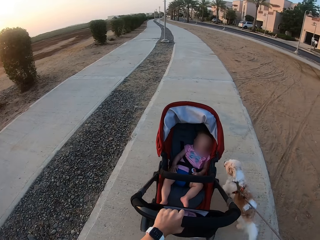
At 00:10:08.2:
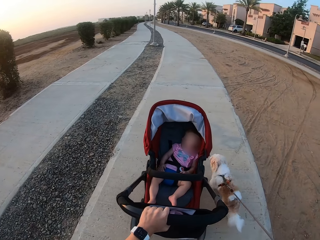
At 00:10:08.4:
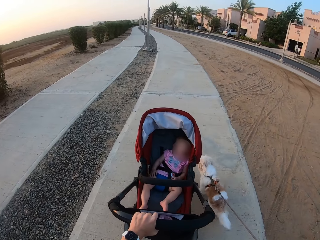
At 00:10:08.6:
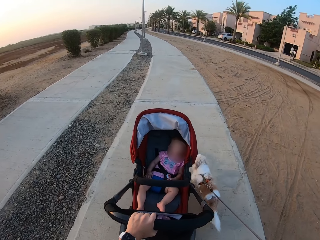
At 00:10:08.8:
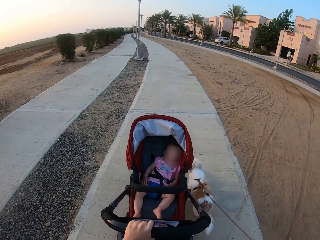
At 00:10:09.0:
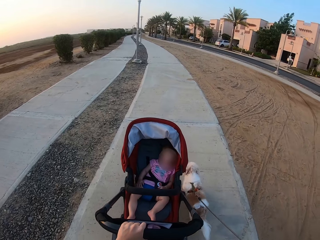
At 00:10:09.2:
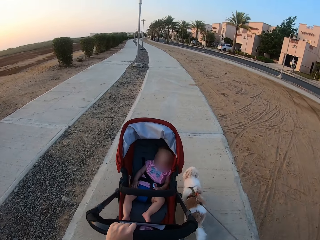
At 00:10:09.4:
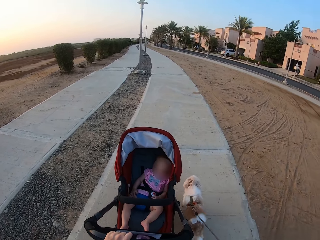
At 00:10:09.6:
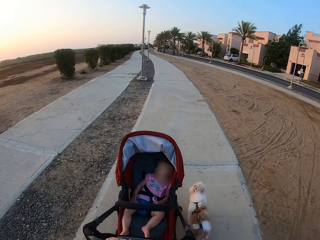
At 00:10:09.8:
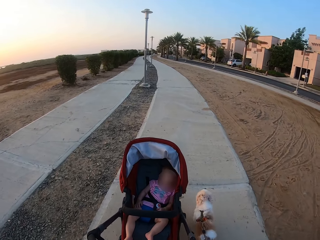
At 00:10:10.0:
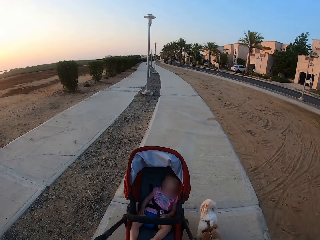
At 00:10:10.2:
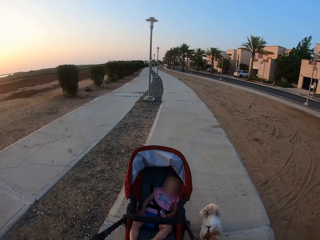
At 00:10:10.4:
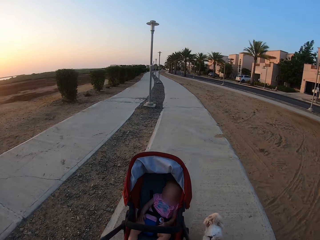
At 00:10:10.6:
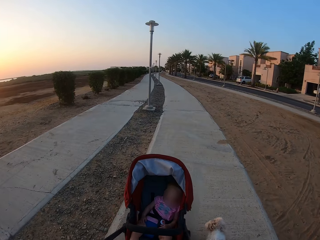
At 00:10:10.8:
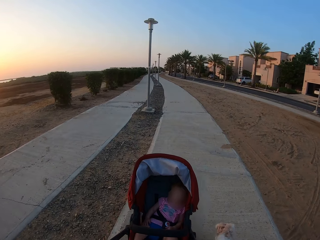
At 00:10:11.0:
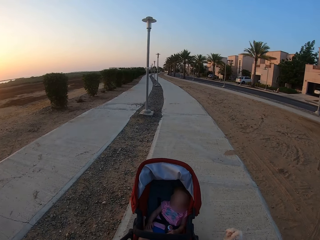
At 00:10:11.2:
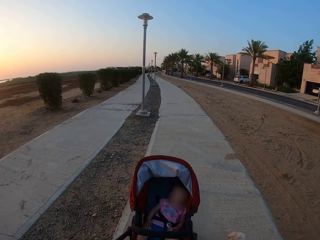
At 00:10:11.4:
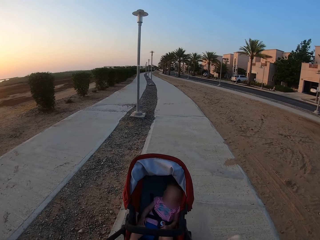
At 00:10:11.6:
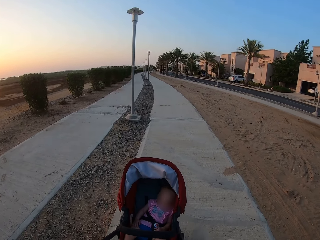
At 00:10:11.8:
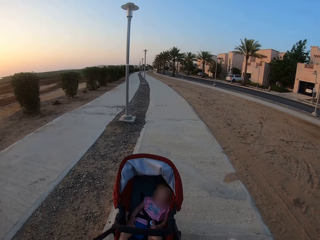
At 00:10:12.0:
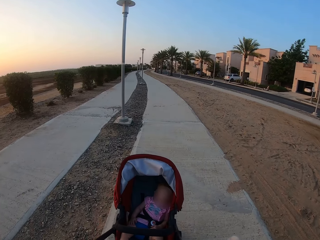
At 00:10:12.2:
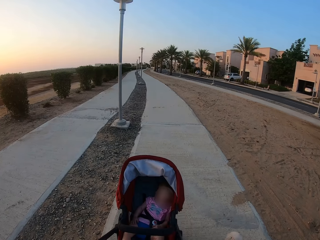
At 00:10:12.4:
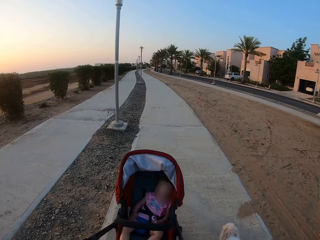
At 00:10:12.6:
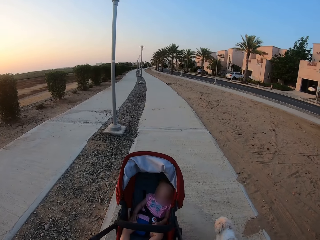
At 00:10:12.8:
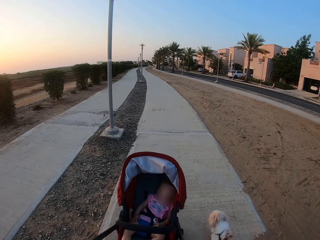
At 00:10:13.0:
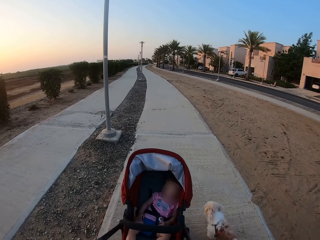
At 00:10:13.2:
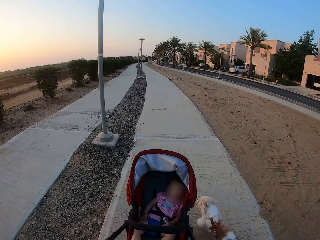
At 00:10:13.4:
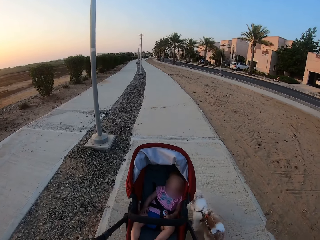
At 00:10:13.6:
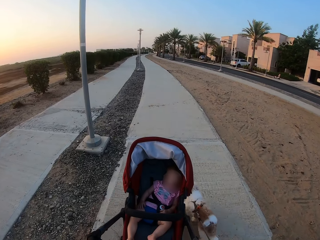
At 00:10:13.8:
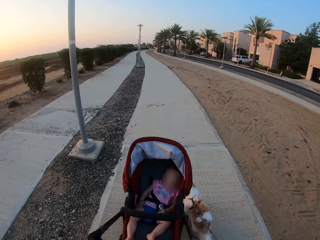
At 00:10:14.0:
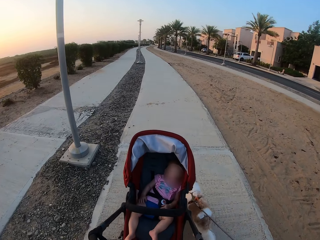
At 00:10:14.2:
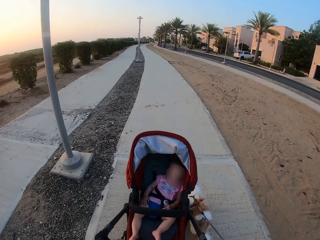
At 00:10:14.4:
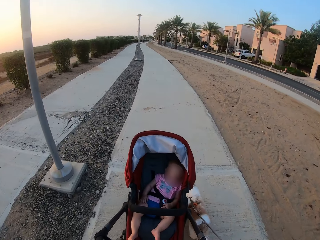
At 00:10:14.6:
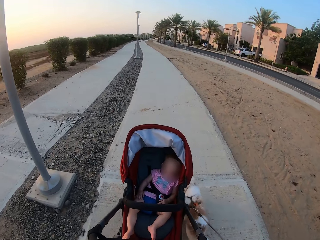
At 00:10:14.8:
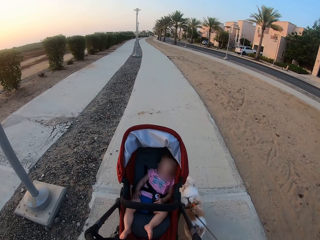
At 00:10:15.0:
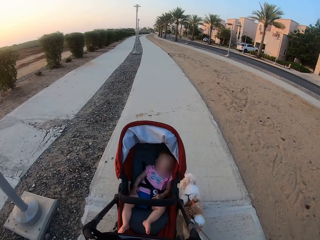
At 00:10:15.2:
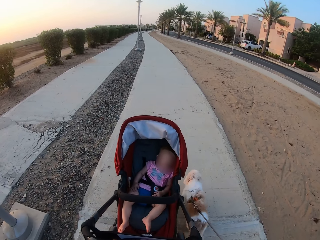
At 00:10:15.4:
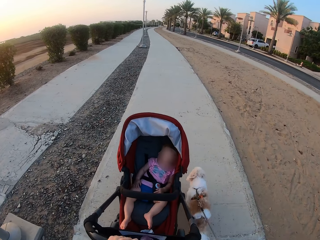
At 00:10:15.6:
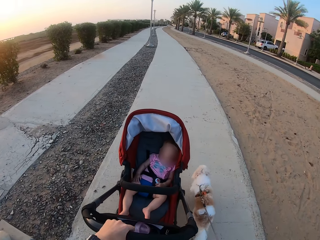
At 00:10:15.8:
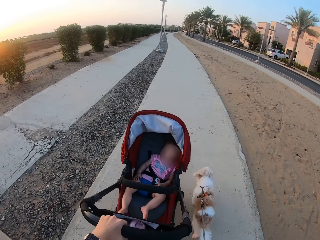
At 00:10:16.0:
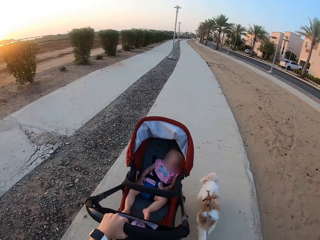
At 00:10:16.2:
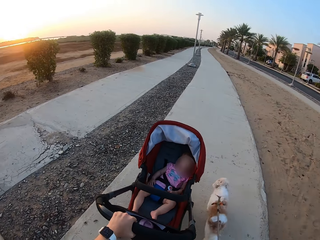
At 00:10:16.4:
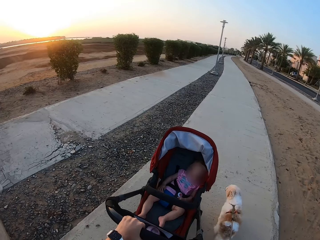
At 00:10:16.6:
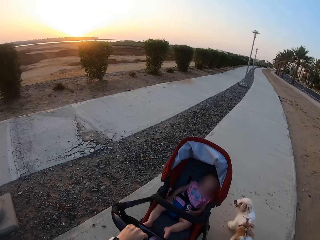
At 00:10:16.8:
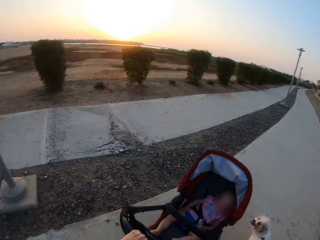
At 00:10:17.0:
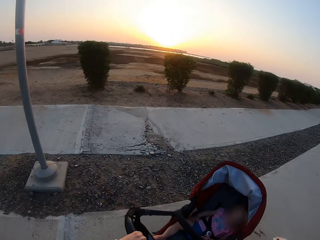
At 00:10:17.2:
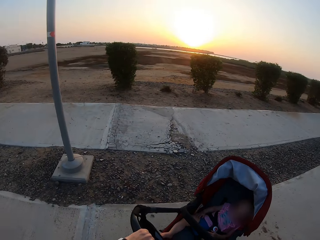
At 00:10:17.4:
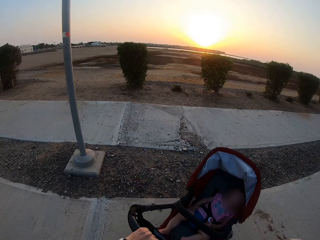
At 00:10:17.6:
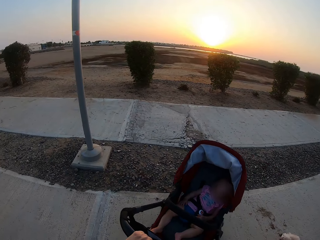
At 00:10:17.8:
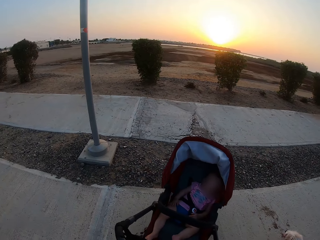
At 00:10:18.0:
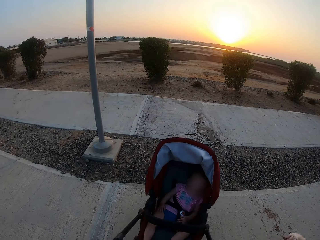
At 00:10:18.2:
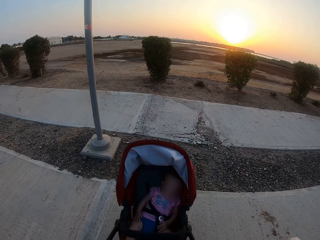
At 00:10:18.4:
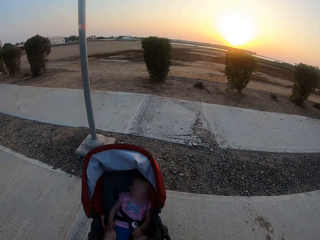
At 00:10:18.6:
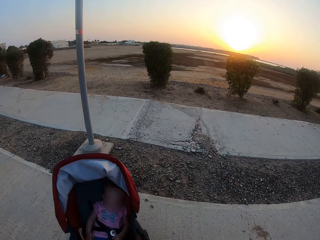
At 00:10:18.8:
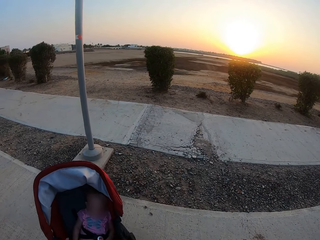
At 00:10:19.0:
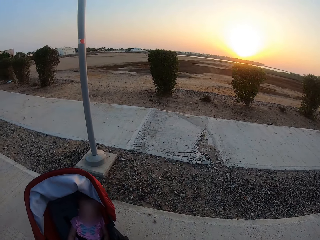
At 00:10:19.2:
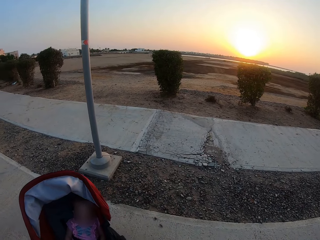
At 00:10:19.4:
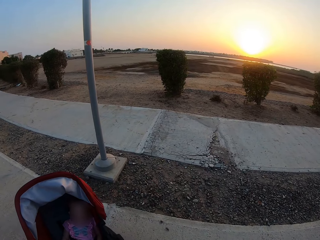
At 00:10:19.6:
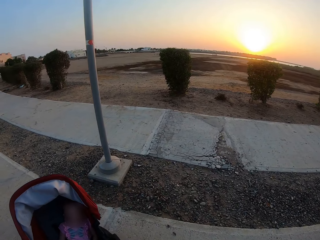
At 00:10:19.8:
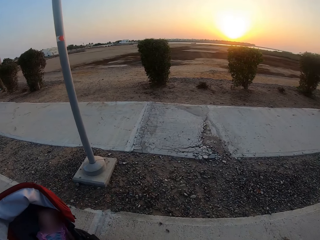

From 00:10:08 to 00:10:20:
The camera wearer holds the dog rope. They push the stroller.

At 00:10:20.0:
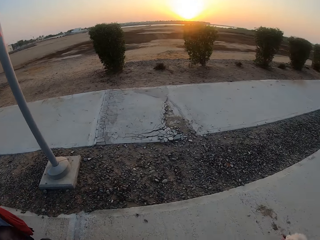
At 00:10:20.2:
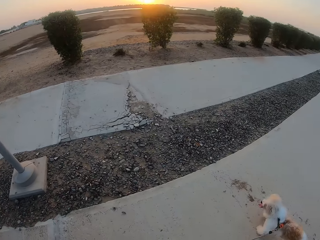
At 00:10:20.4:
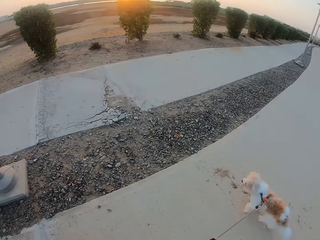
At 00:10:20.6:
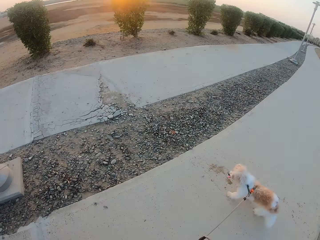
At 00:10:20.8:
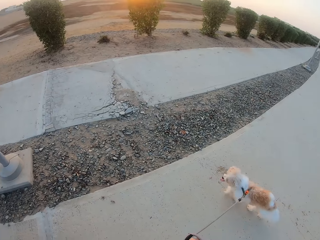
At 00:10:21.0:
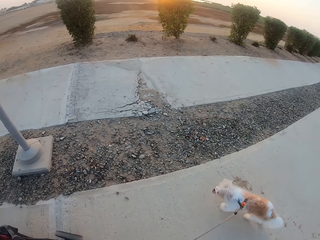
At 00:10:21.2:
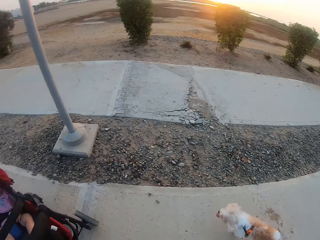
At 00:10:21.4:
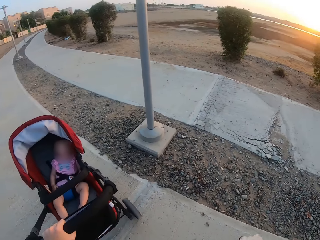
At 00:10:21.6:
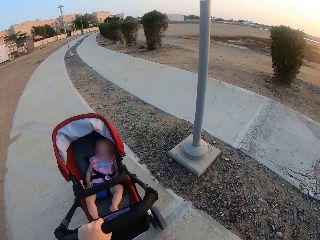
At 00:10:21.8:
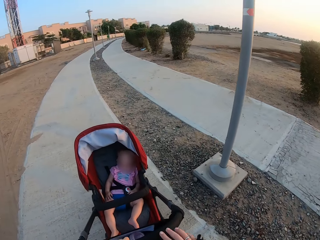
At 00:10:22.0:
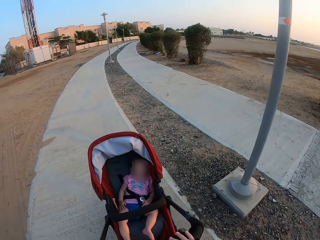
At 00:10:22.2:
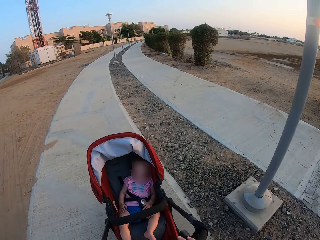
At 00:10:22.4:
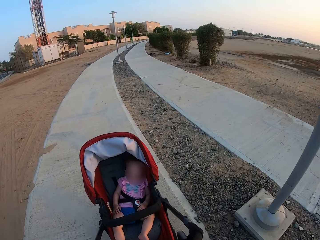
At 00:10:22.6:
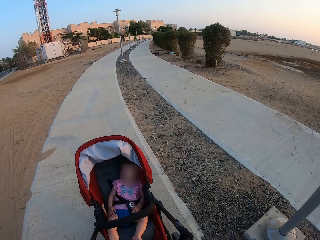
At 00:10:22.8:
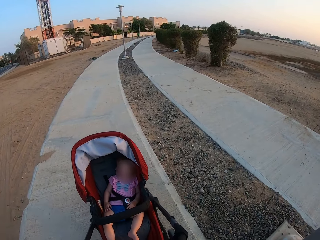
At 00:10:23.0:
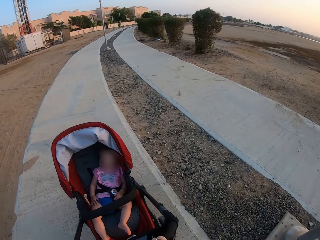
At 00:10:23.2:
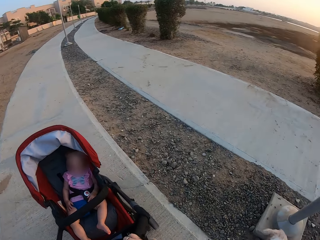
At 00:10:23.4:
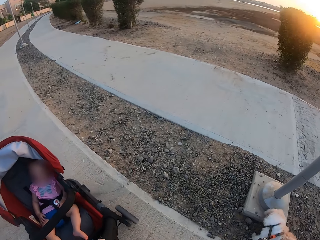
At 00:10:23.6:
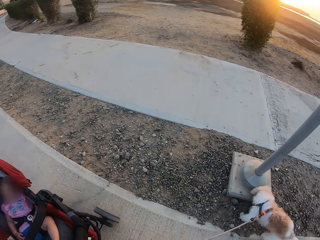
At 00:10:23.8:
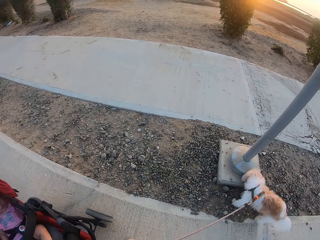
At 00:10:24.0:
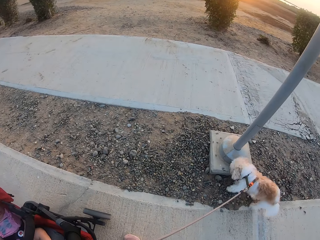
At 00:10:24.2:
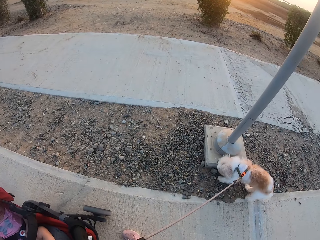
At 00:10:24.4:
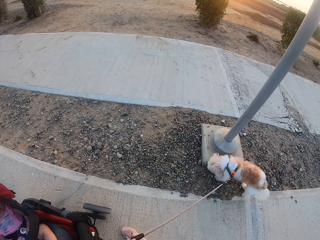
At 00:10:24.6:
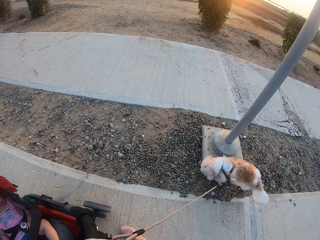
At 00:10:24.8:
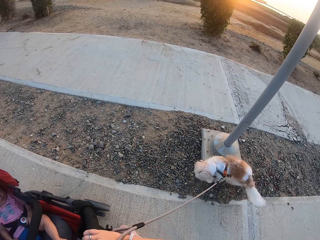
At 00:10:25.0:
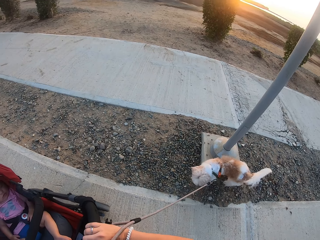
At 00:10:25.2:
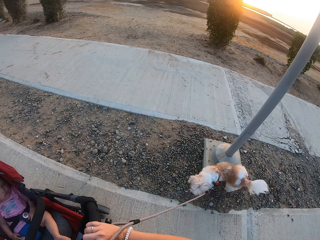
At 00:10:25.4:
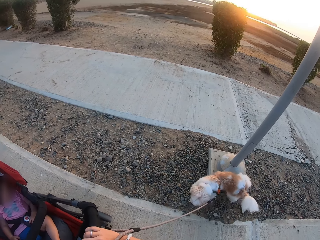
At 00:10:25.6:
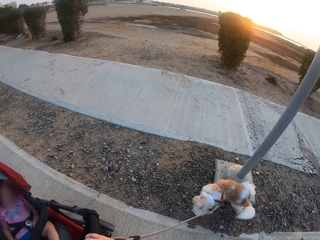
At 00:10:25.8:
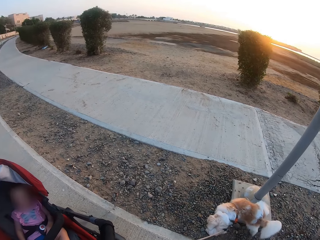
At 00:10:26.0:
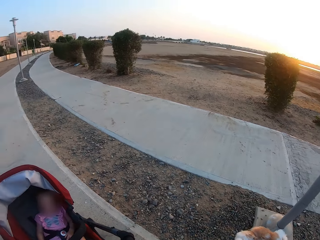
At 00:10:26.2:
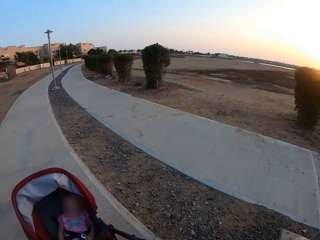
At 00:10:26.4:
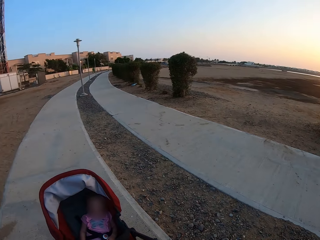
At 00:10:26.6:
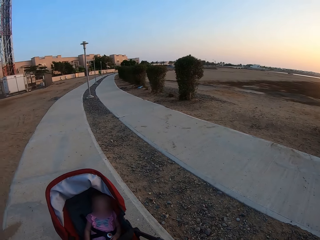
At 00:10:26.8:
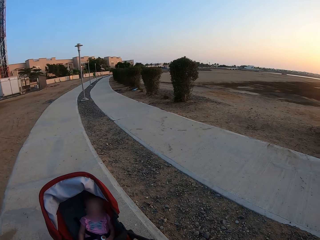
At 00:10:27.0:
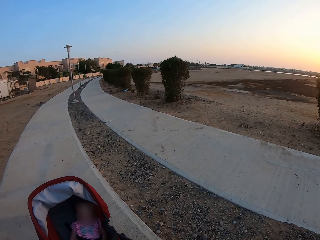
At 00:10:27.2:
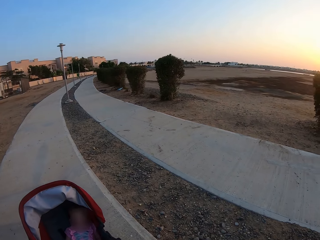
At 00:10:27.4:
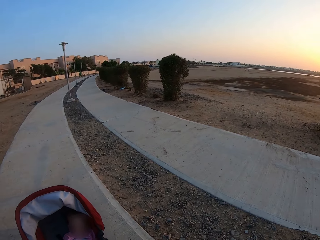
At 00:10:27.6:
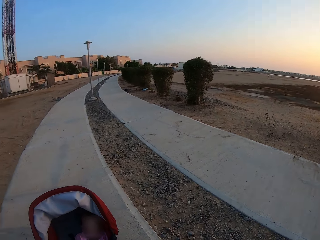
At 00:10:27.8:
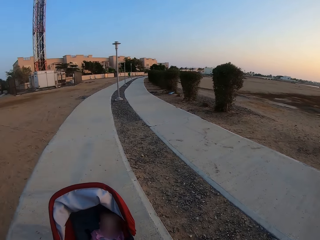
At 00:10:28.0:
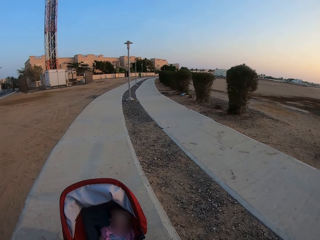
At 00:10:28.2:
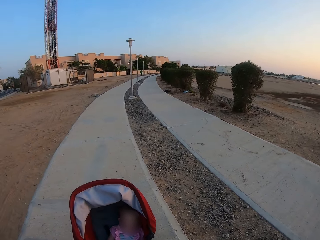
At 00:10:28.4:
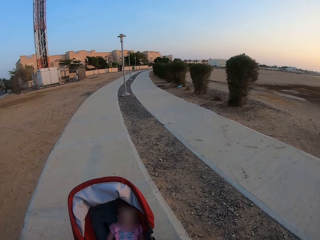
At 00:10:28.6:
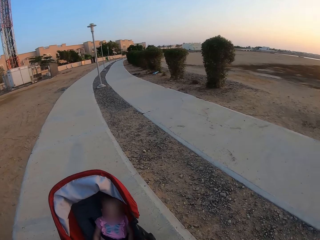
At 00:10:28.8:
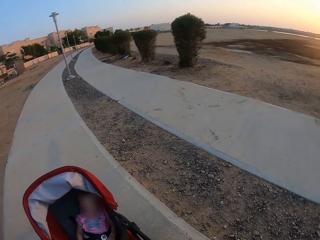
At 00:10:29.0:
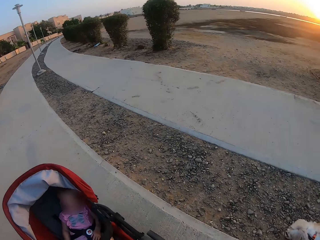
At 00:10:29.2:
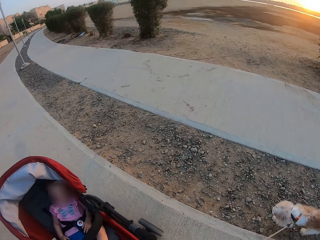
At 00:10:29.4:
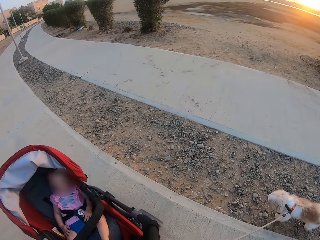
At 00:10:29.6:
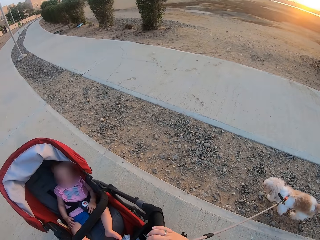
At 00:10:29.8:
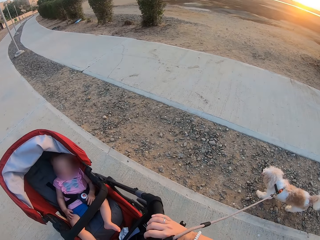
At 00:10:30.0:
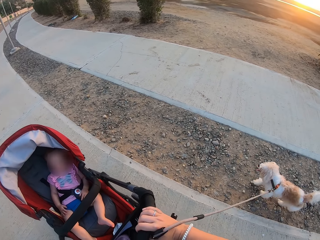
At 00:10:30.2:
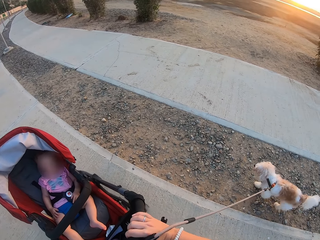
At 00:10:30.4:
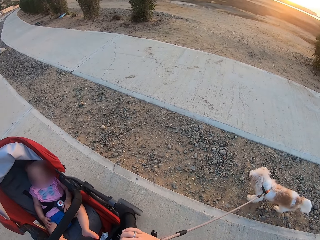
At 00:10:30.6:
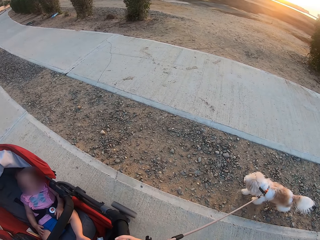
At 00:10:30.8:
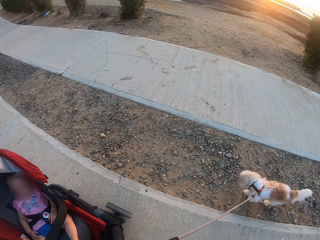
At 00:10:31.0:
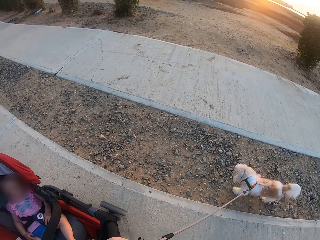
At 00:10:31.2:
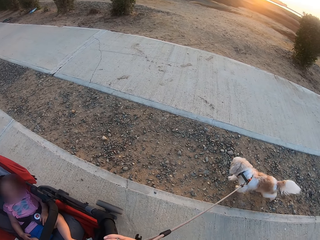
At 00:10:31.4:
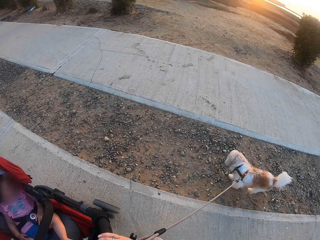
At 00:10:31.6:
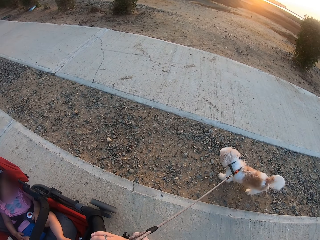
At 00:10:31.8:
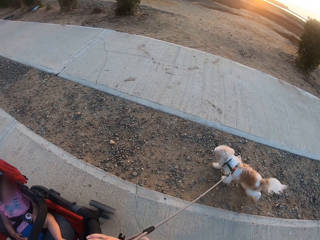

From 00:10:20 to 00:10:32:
The camera wearer looks at the dog. They look at the stroller. They look at the dog. They push the stroller.
